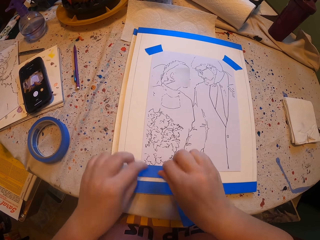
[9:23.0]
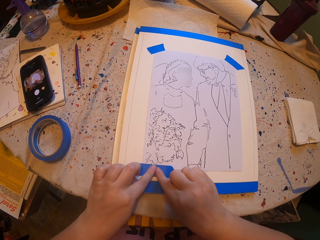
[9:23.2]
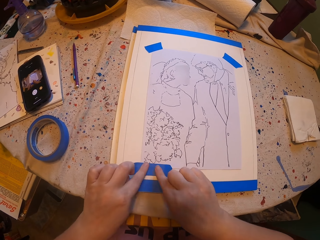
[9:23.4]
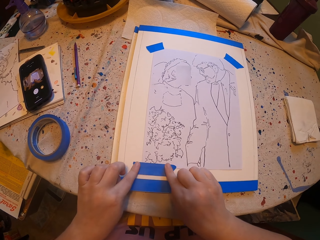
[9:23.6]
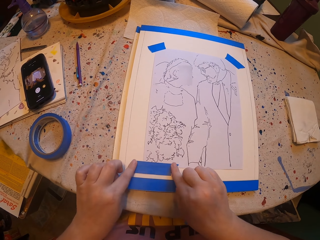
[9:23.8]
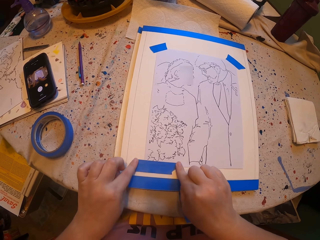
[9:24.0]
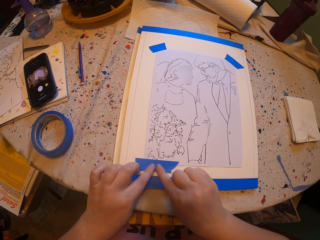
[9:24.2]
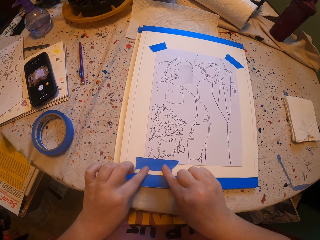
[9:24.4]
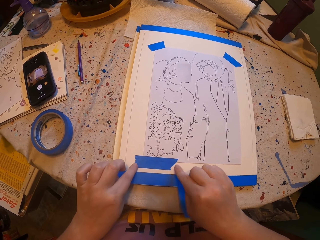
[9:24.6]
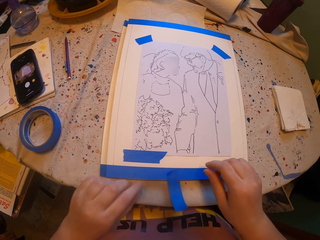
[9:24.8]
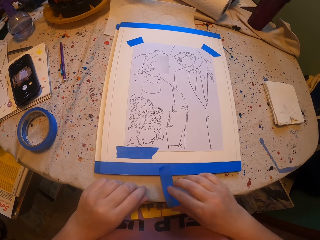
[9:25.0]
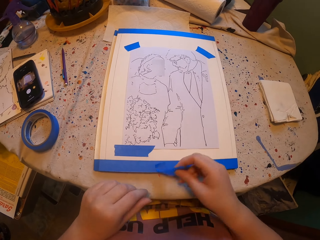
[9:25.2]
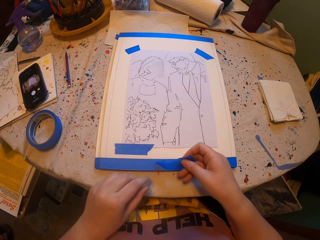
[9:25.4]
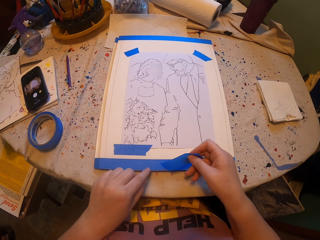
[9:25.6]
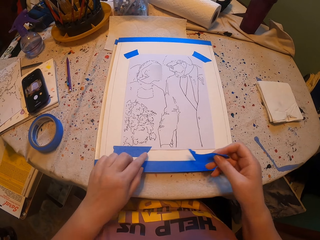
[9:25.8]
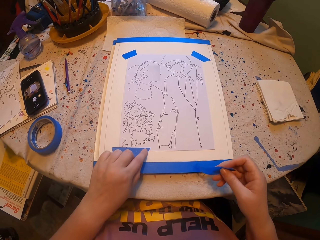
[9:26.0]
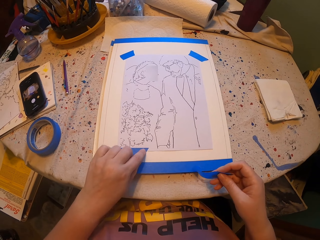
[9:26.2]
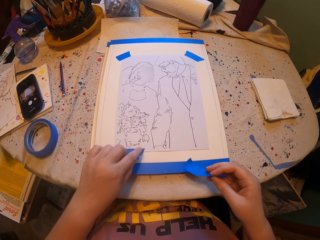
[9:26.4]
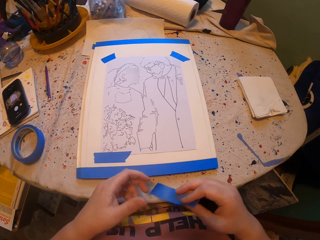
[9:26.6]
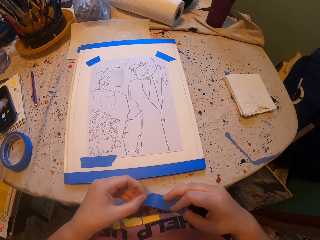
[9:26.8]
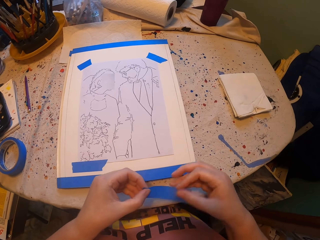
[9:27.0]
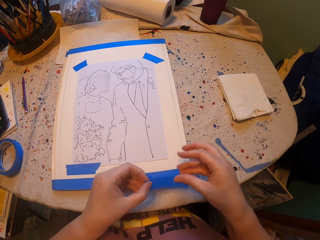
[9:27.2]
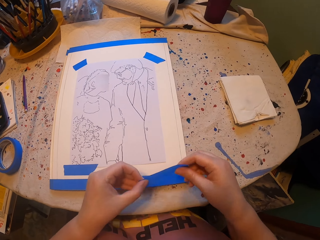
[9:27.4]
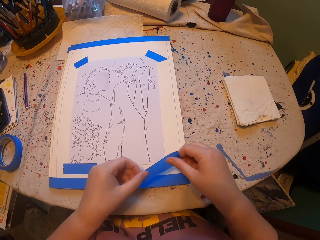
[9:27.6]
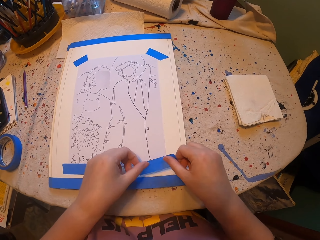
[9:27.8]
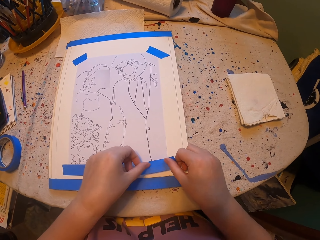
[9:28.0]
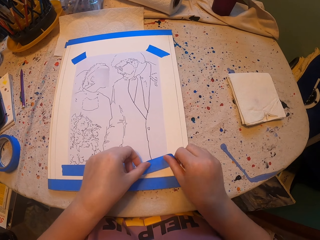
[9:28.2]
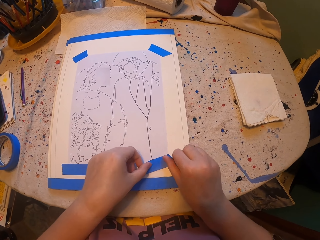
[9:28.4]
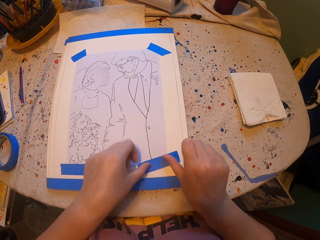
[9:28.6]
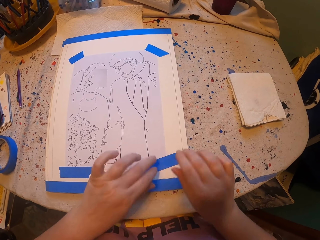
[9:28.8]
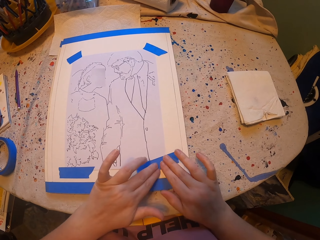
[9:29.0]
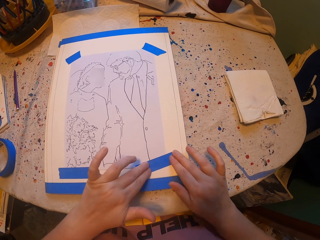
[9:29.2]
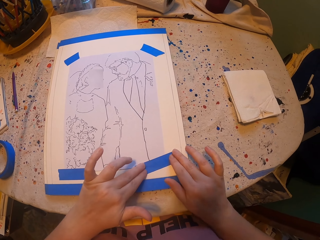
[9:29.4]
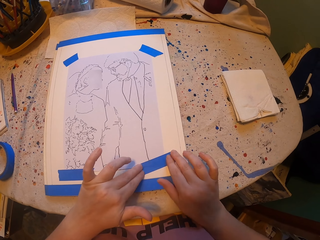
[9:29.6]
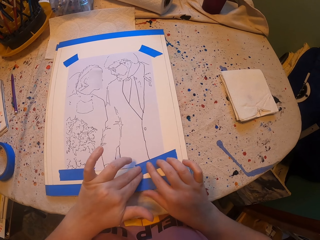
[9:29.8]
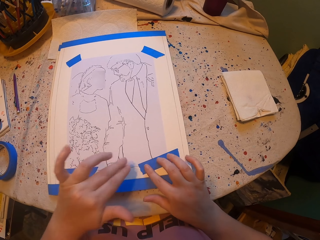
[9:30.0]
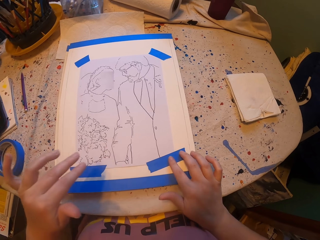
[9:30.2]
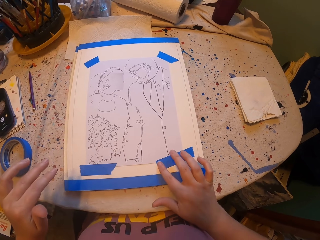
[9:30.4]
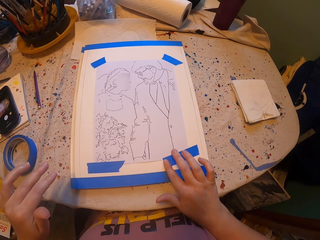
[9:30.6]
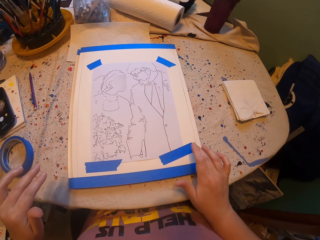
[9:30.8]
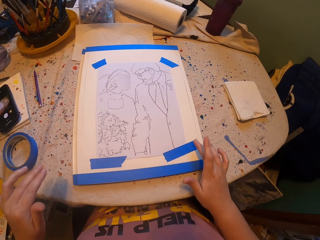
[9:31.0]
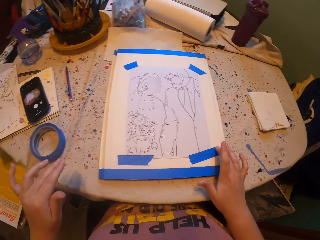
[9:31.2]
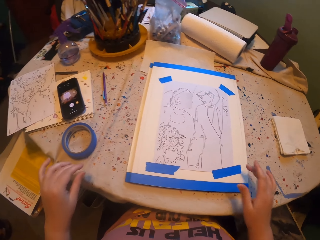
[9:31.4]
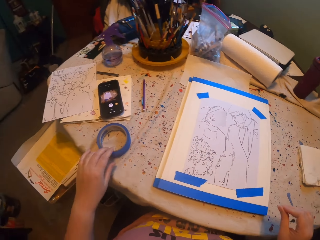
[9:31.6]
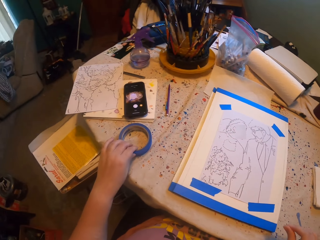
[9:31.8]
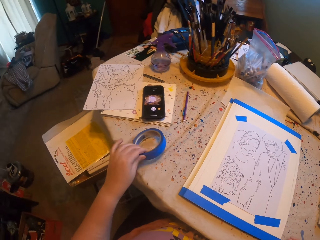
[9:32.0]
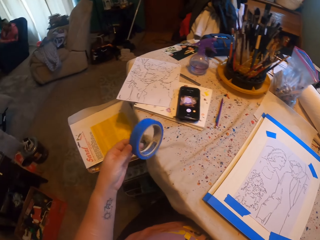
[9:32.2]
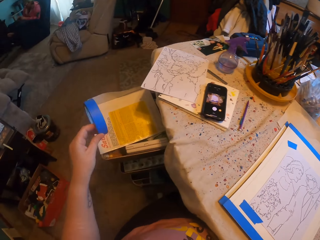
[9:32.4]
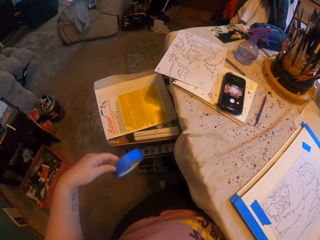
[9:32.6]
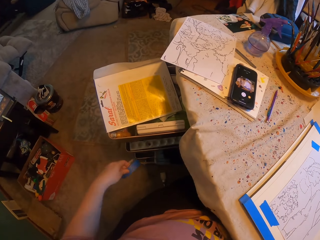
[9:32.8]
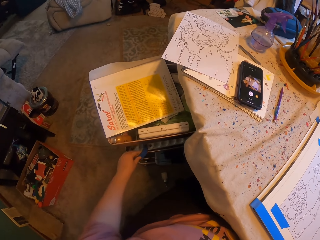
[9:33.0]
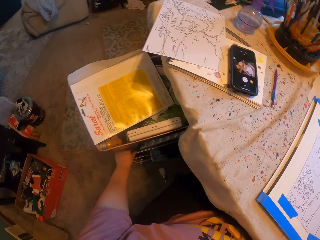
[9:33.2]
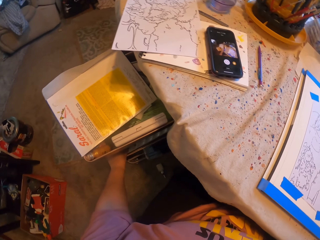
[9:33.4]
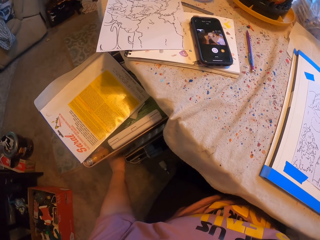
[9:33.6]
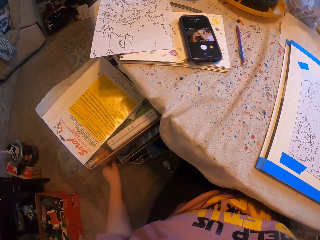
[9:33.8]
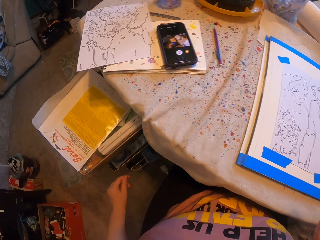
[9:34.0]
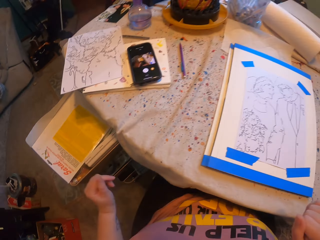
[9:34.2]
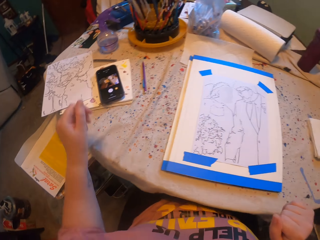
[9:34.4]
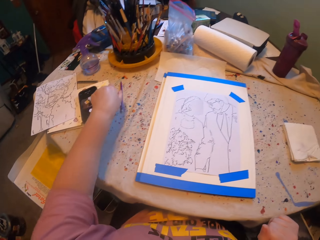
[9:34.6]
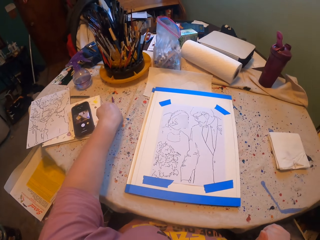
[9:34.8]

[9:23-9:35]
The camera wearer takes the blue seal tape. They put the seal tape in a drawer or on the book organizer.

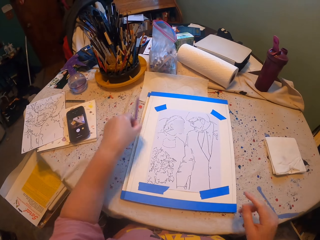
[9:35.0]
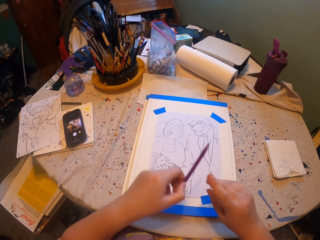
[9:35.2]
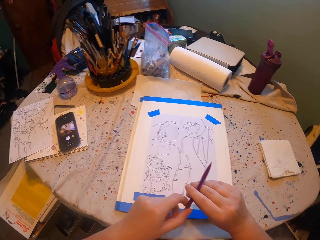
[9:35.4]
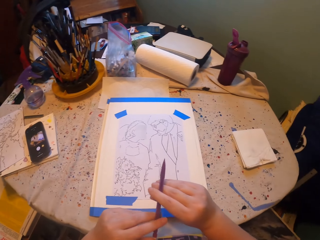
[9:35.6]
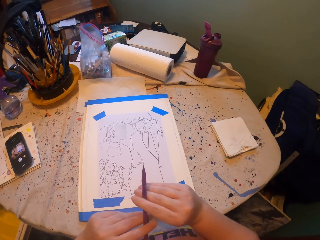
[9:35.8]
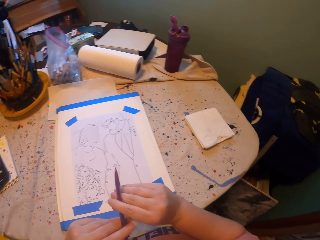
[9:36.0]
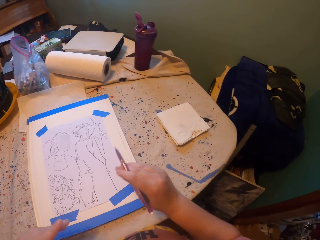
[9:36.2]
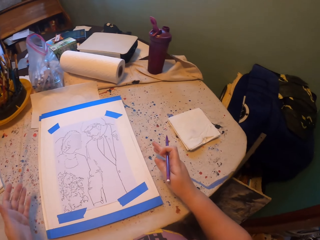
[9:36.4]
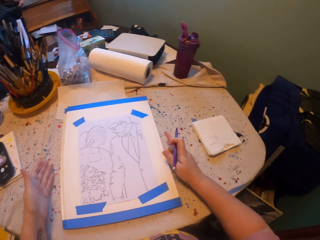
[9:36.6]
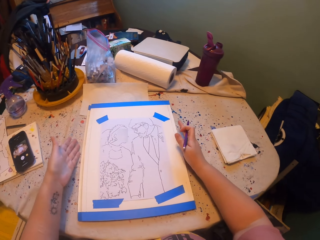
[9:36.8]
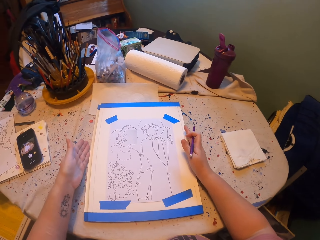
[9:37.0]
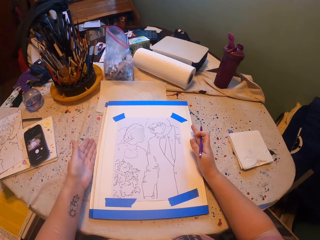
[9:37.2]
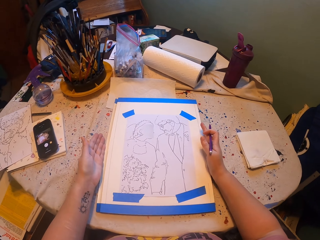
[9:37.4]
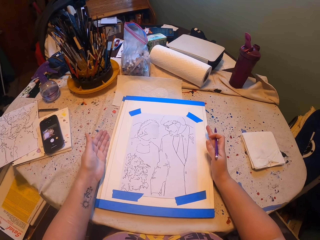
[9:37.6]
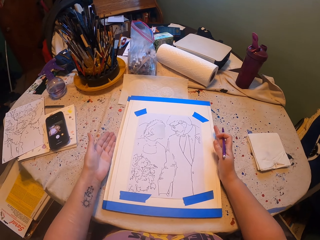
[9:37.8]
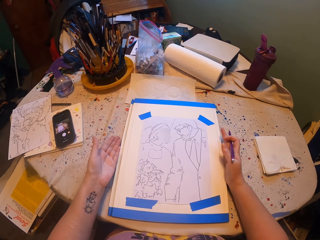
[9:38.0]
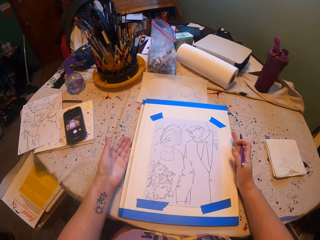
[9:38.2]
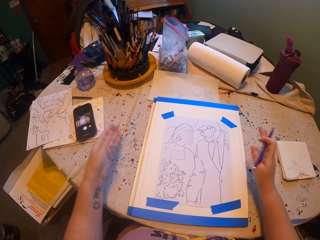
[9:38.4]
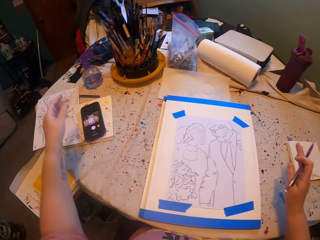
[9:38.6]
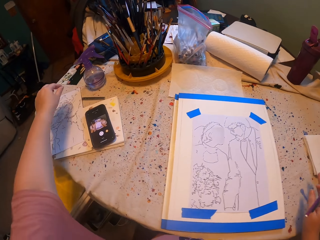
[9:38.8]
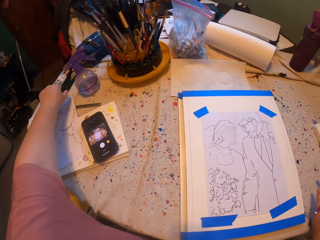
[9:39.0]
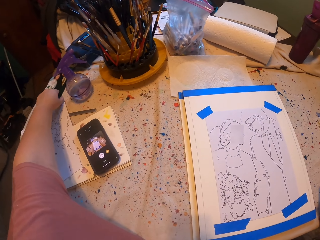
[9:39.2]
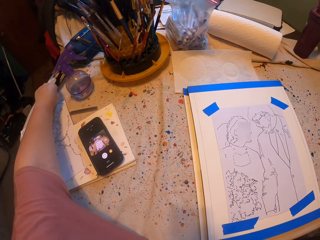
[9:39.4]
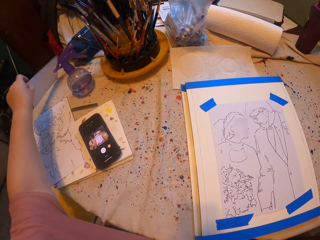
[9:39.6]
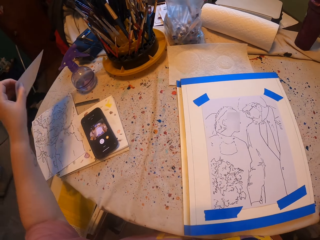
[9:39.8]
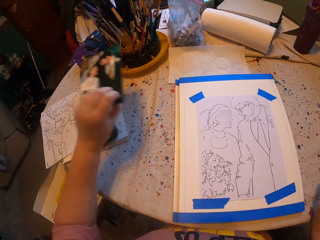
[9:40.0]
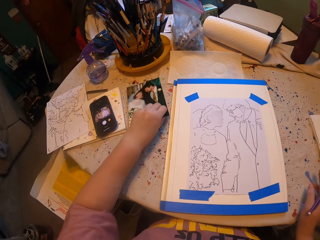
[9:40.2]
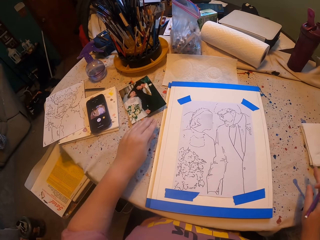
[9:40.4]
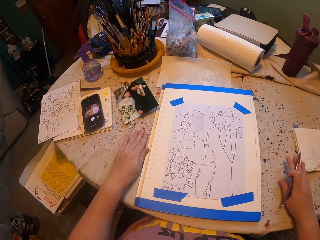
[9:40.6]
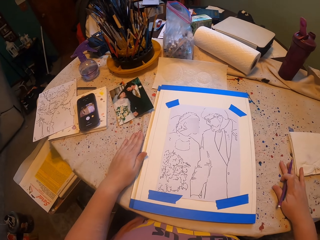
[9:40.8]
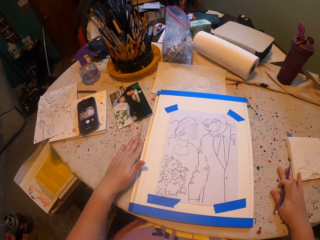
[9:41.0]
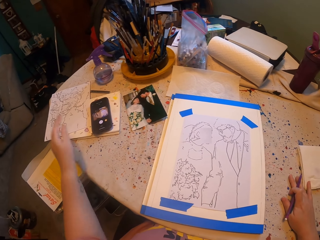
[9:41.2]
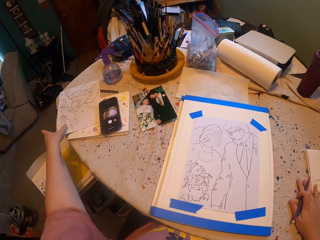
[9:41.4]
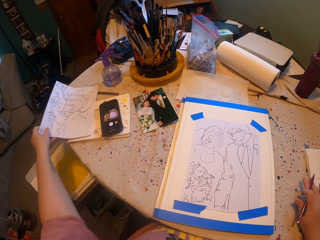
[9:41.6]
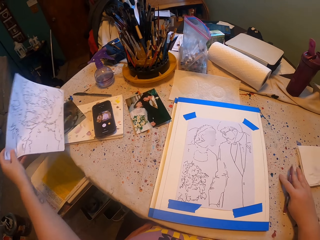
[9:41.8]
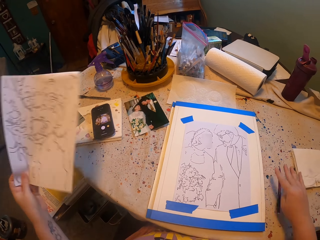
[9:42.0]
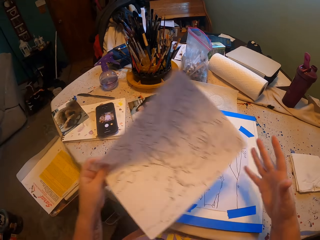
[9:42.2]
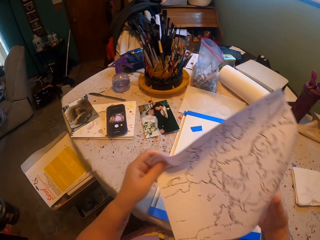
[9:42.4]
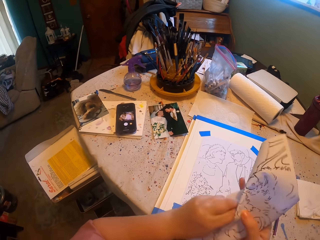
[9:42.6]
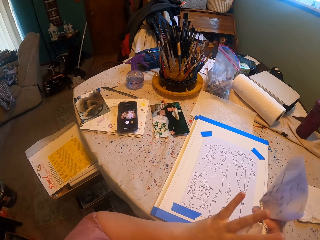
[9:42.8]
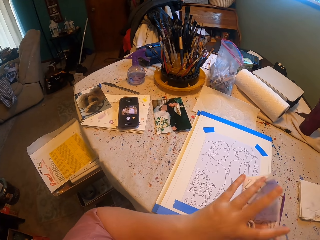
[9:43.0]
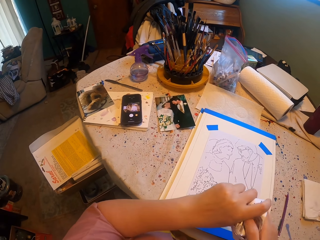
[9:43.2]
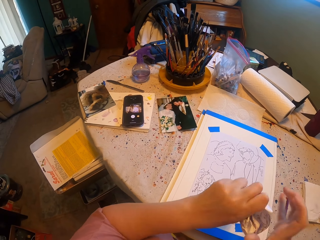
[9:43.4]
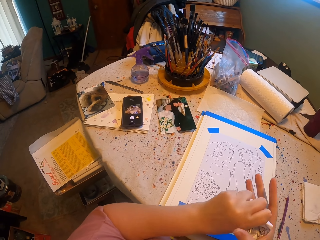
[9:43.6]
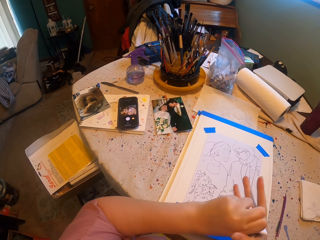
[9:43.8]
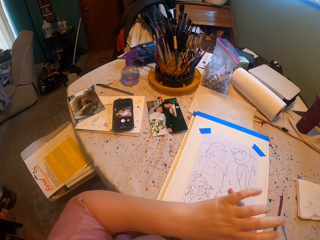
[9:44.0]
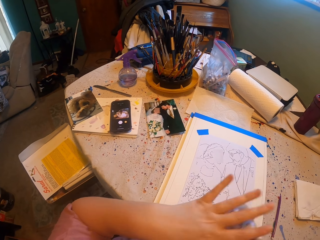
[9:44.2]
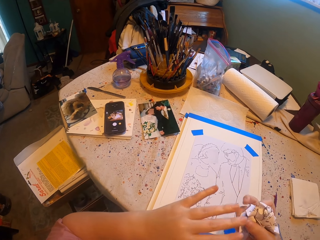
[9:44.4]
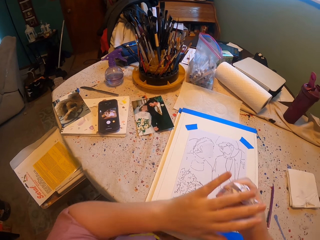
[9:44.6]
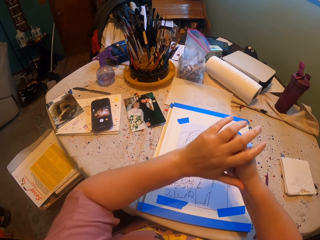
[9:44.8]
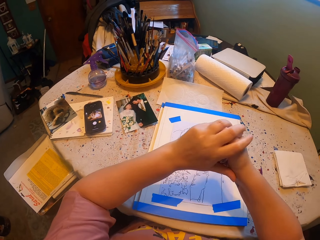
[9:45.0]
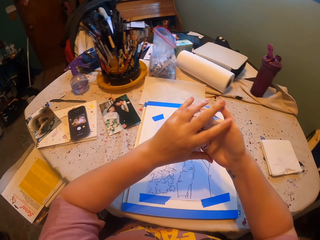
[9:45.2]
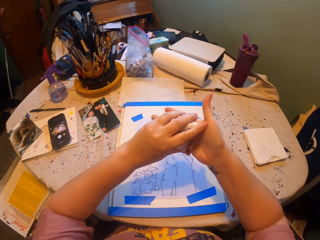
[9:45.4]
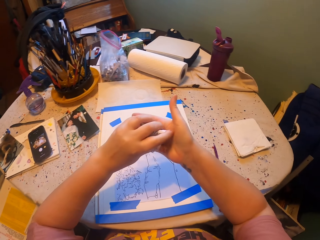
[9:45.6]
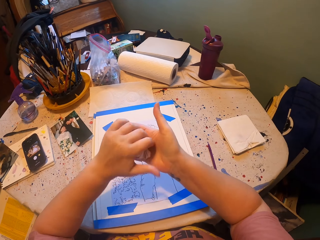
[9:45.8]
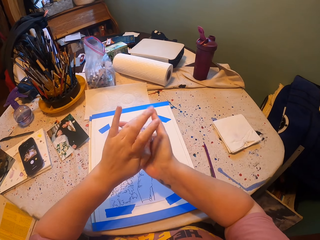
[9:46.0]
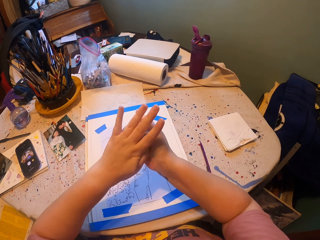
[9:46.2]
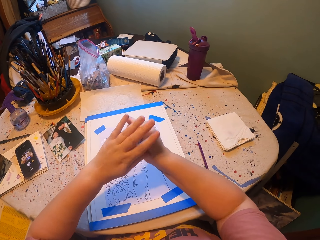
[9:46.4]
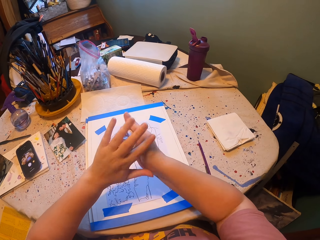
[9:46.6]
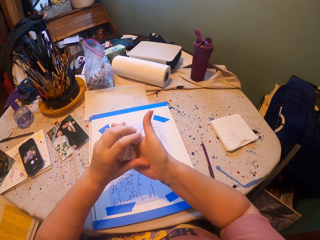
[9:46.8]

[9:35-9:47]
The camera wearer picks up a pencil or pen with the left hand. They hold the pencil with the right hand. They slightly move the drawing book. They pick up a photo. They place the photo on the table. They look at the drawing book. They take a drawing paper. They fold the drawing paper.
